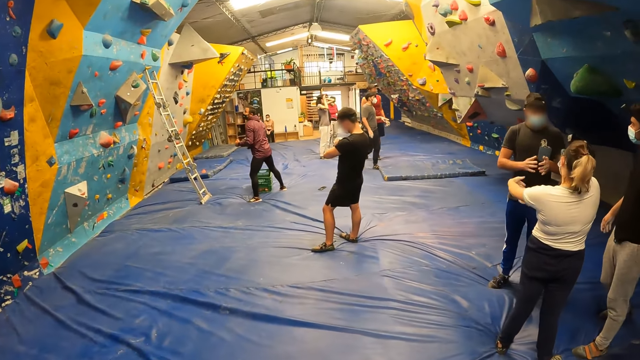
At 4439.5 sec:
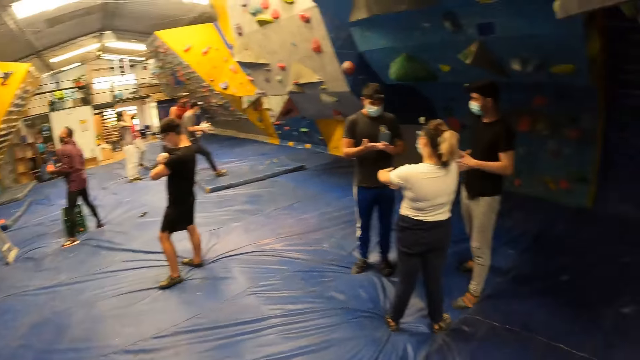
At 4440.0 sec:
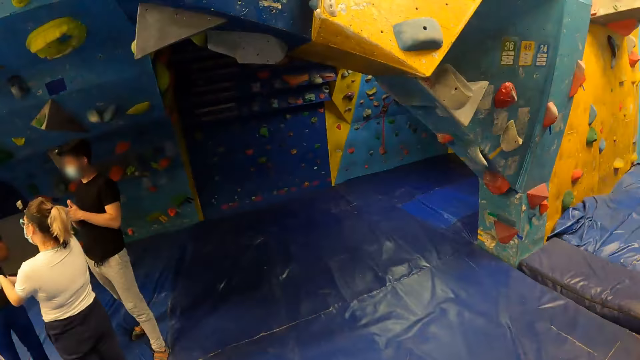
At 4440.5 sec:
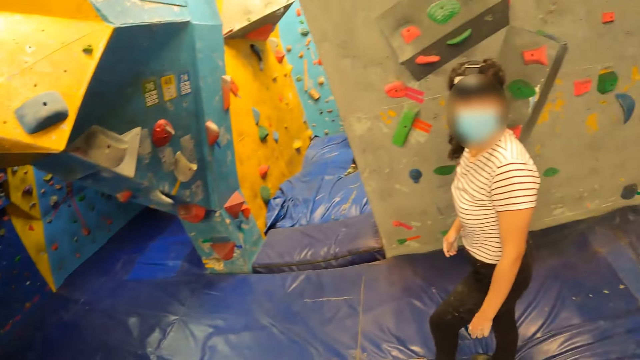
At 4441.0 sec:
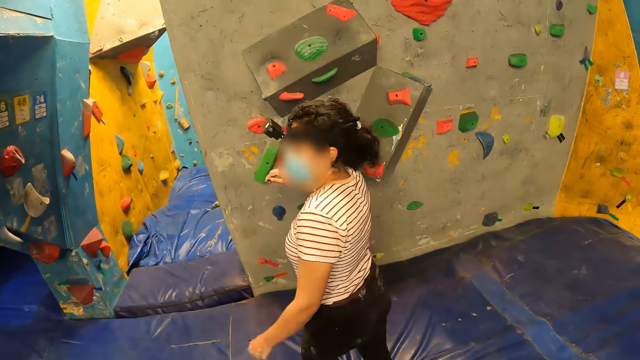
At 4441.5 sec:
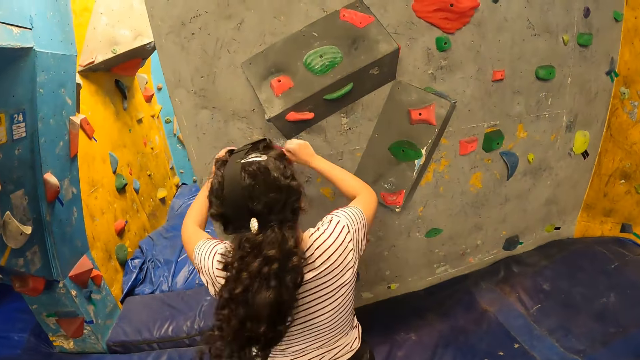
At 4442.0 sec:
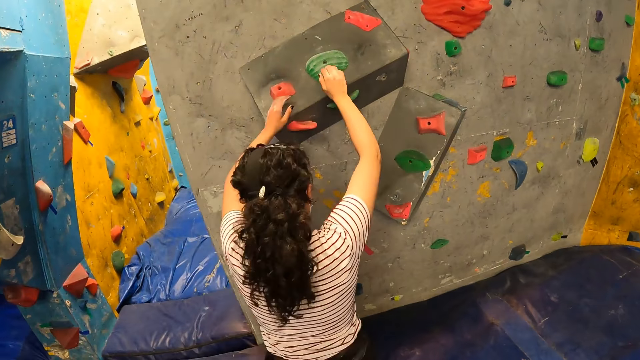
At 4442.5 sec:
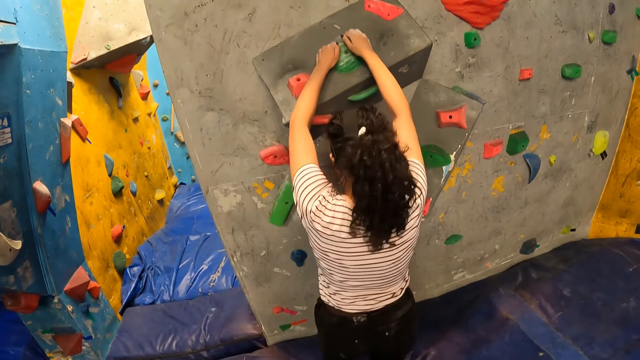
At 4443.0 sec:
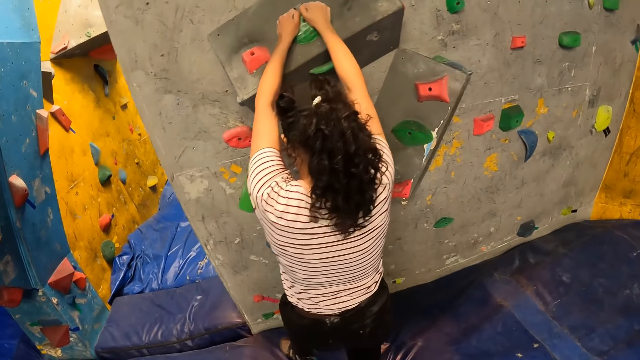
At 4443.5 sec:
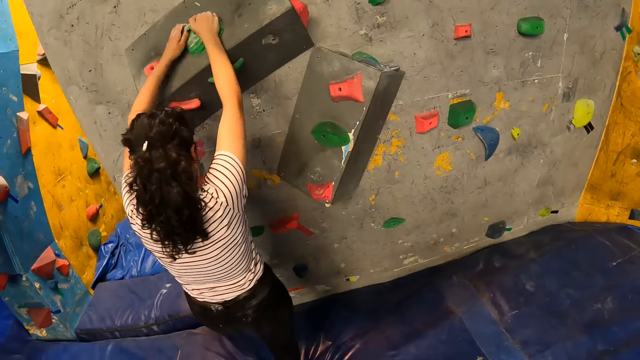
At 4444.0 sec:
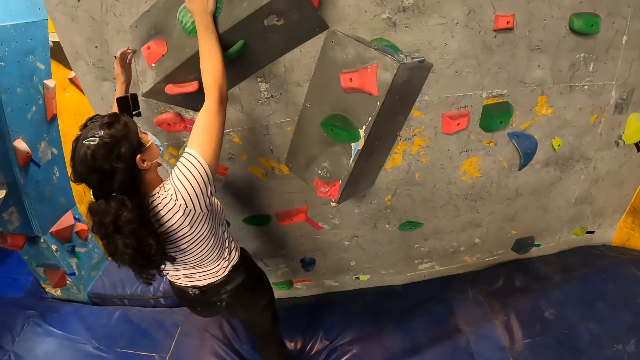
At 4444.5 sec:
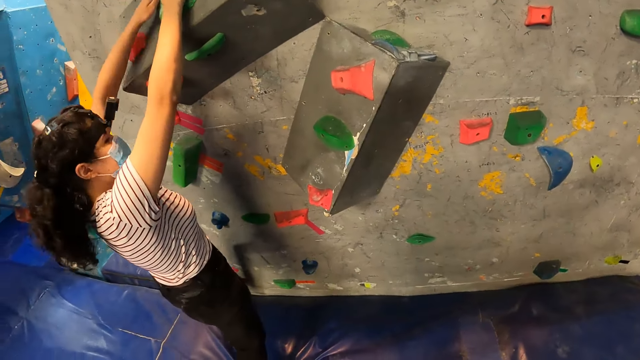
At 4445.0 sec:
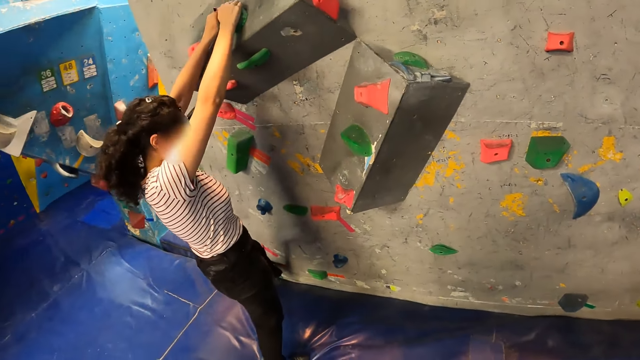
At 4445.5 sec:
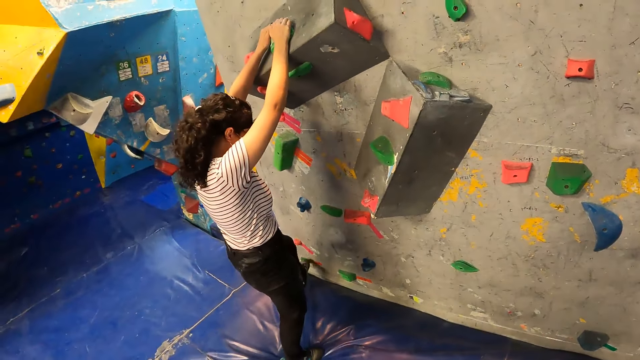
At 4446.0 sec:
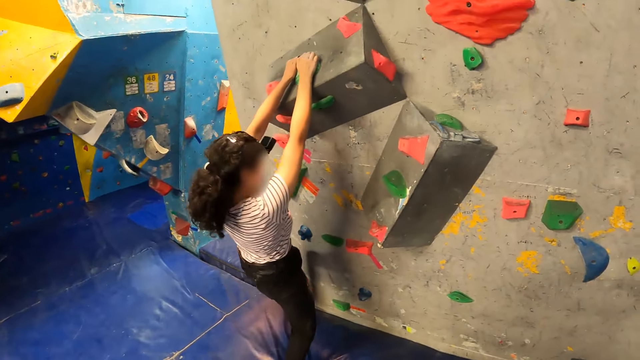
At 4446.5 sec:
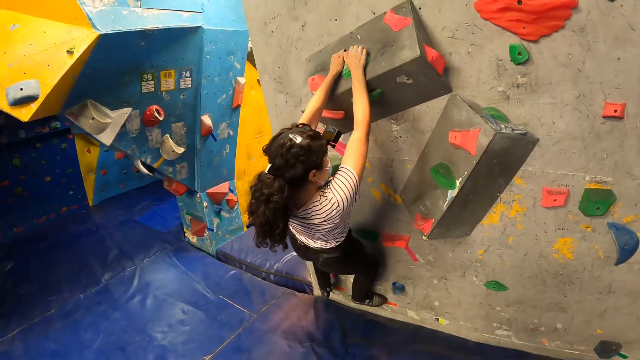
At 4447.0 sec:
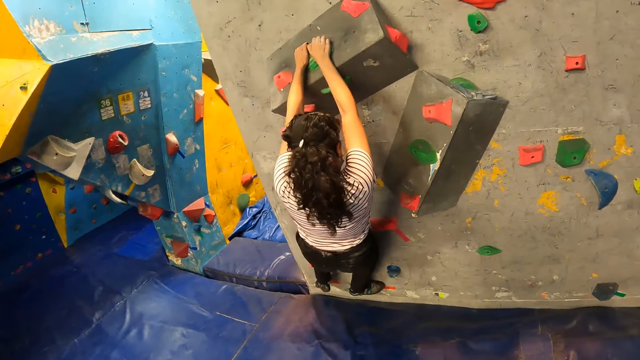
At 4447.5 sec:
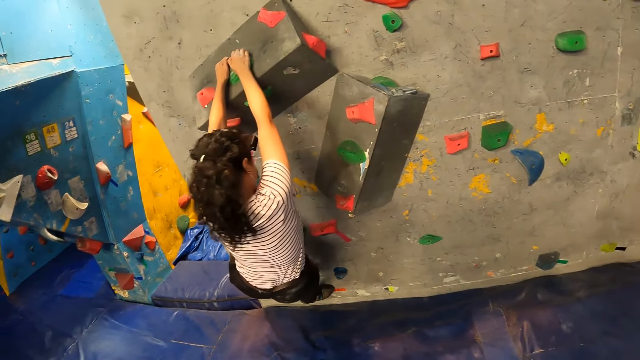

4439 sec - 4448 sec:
The camera wearer looks around the game. The woman climbs the rock wall with both hands.

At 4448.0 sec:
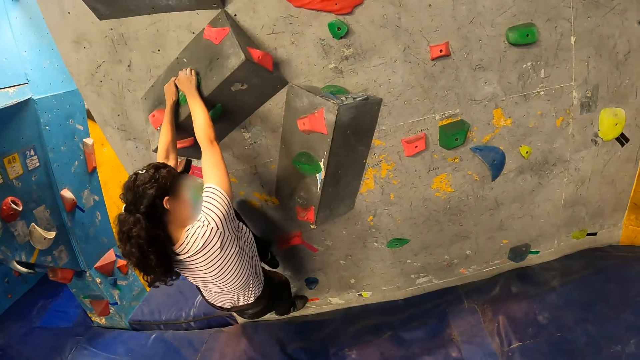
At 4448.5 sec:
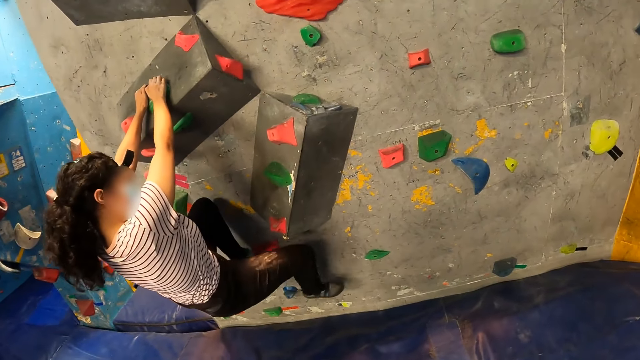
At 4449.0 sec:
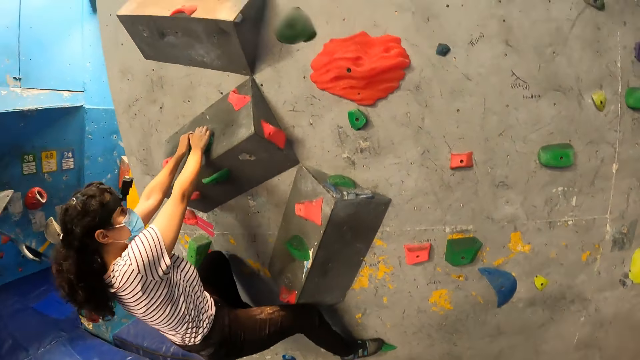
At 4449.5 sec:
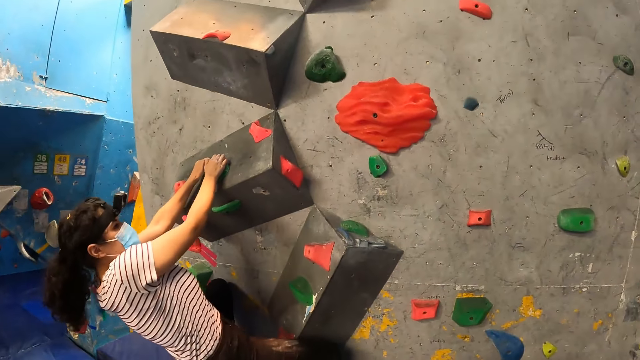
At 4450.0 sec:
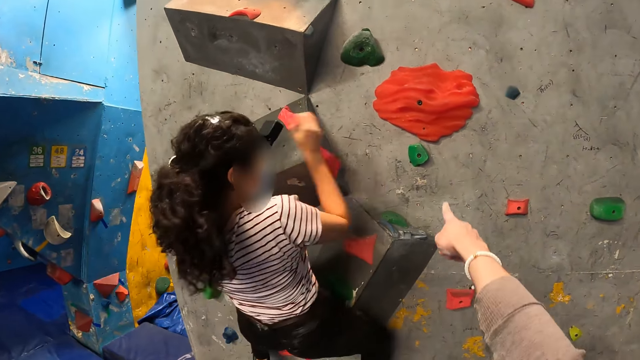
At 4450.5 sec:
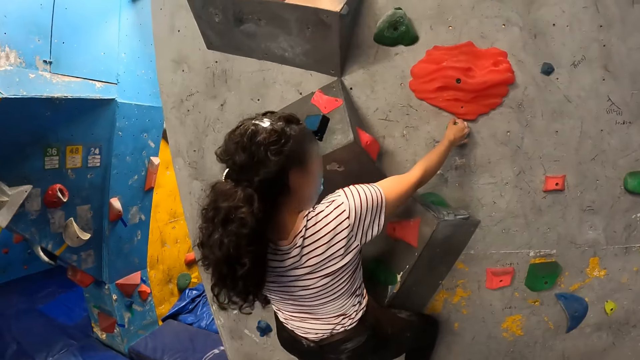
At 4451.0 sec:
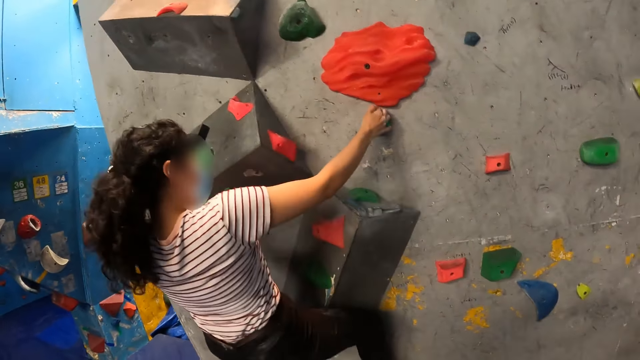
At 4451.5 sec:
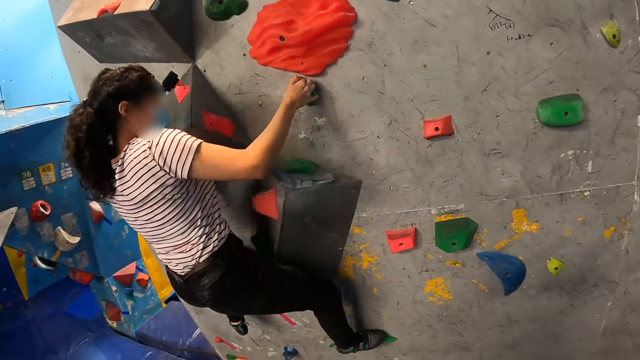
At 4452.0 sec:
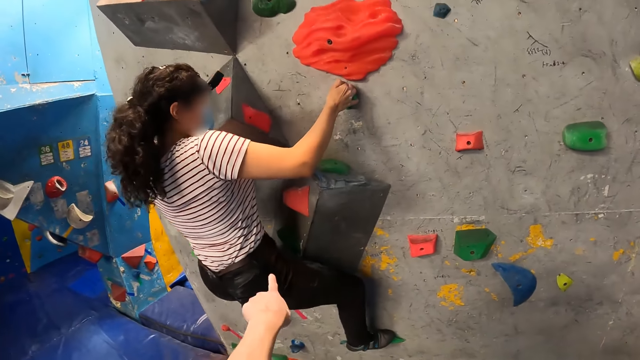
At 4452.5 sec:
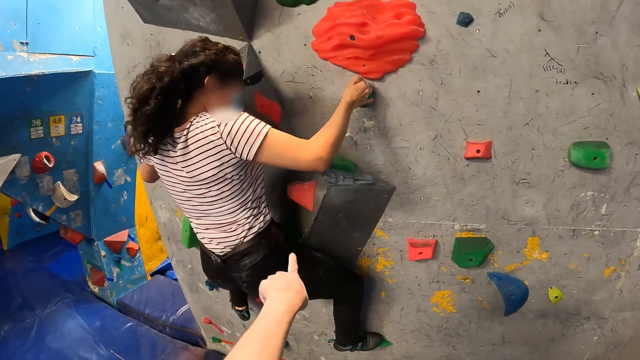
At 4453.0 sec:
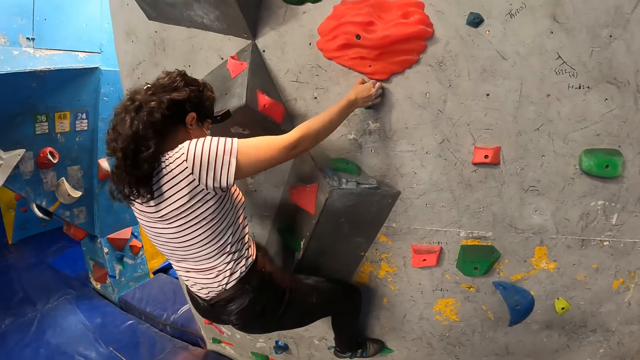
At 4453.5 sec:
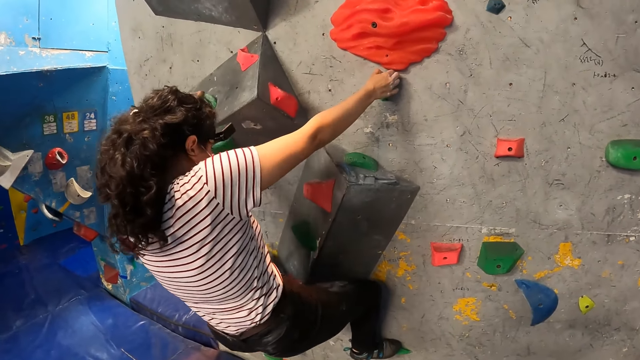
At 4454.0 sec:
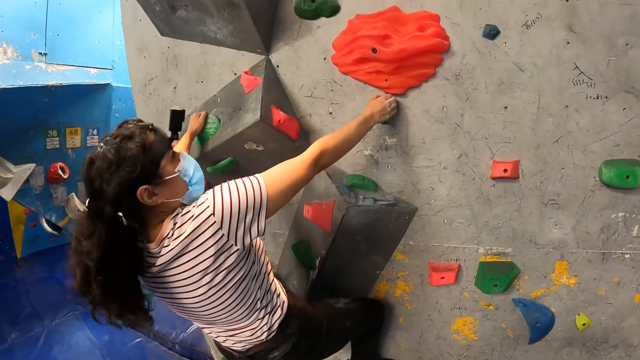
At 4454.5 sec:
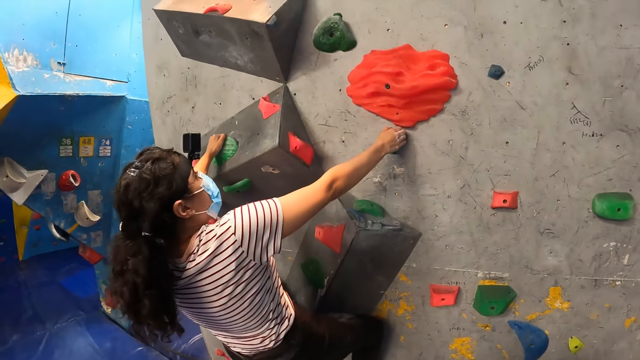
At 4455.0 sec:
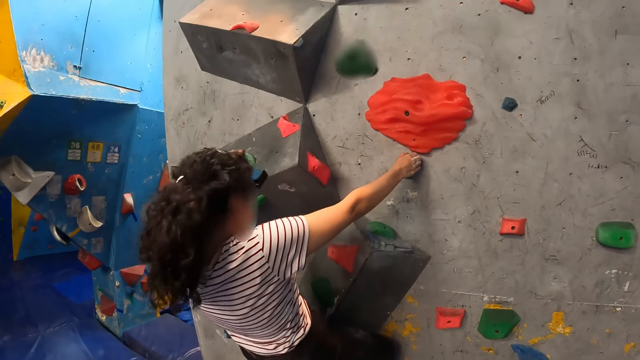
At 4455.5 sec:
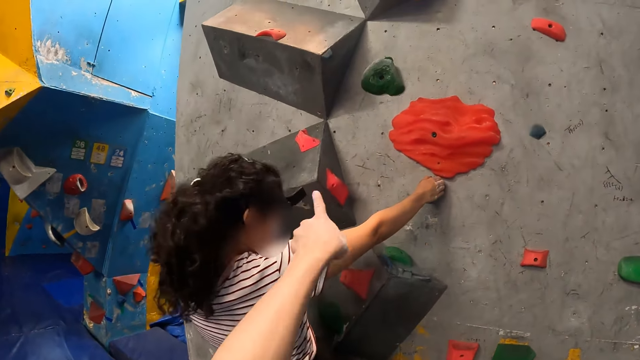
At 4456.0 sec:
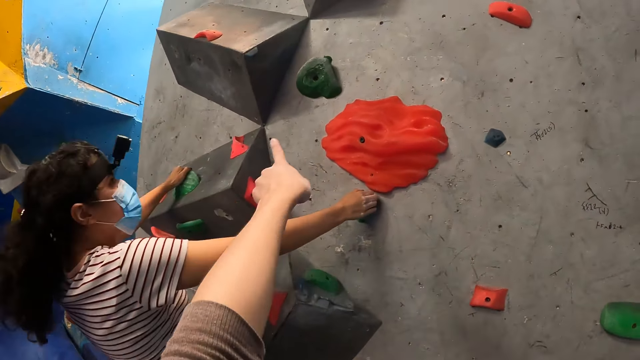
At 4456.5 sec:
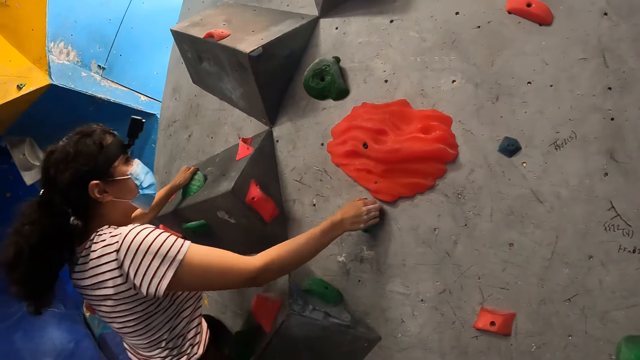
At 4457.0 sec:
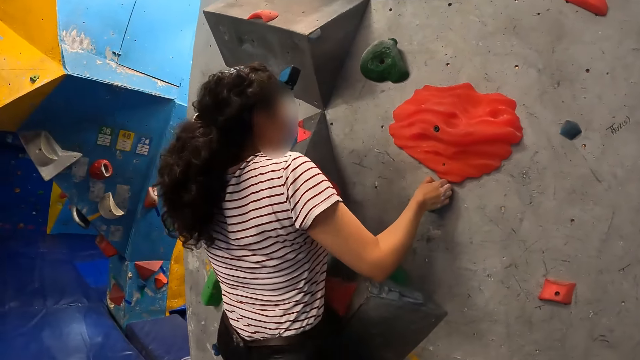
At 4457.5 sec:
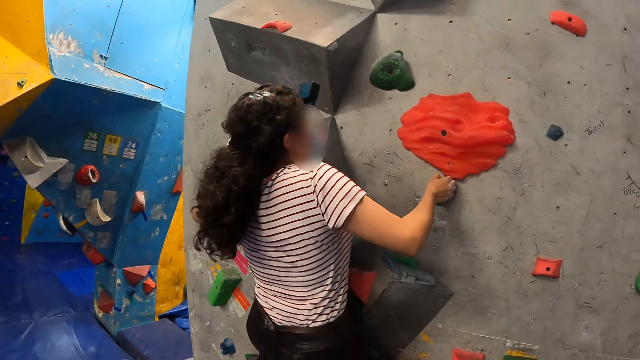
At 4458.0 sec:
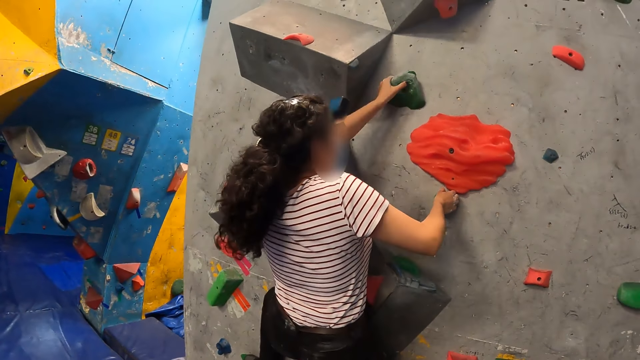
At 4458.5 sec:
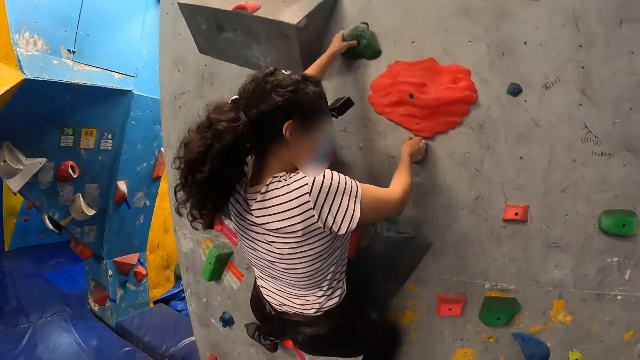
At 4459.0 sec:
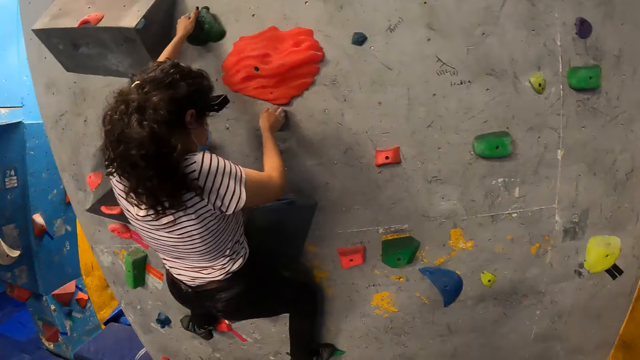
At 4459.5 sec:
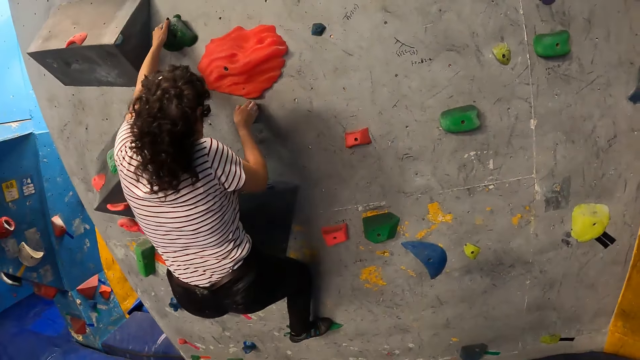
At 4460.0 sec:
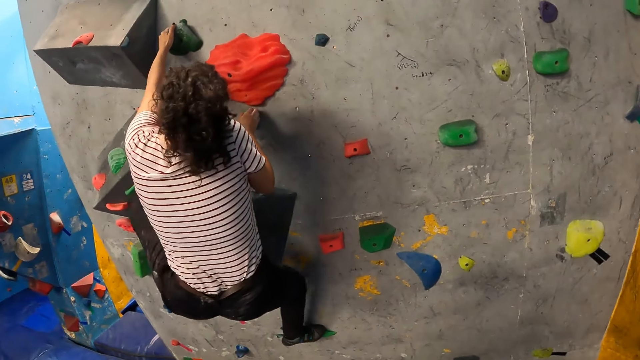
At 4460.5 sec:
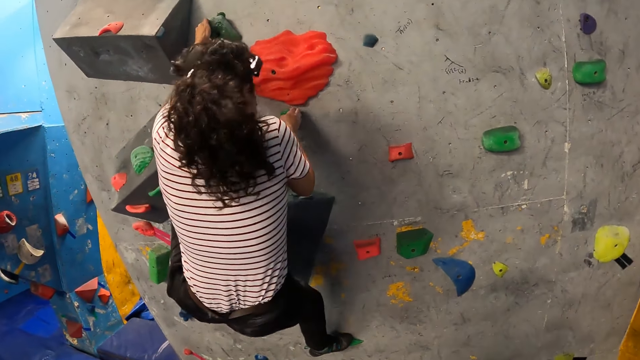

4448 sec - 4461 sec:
The camera wearer gestures to a woman.
